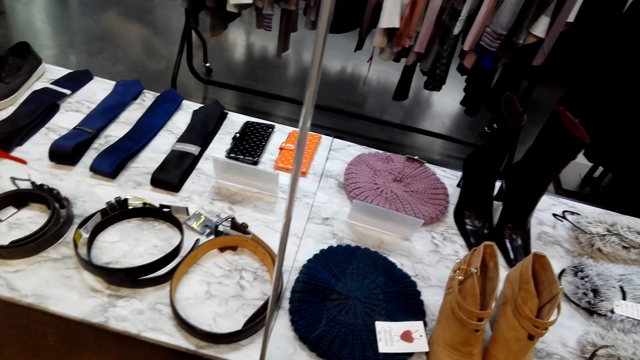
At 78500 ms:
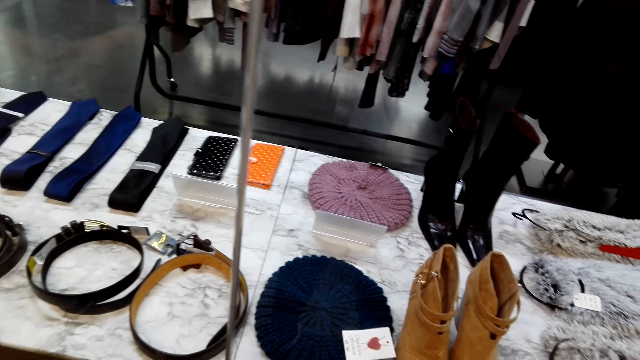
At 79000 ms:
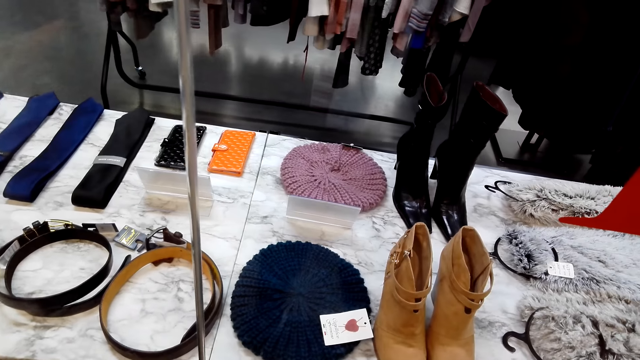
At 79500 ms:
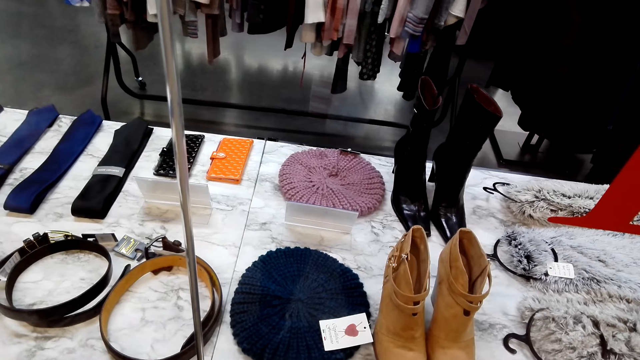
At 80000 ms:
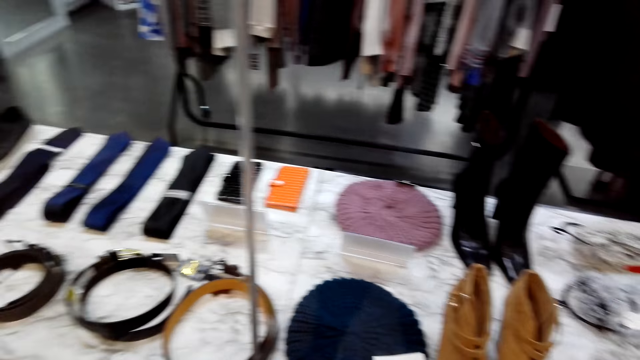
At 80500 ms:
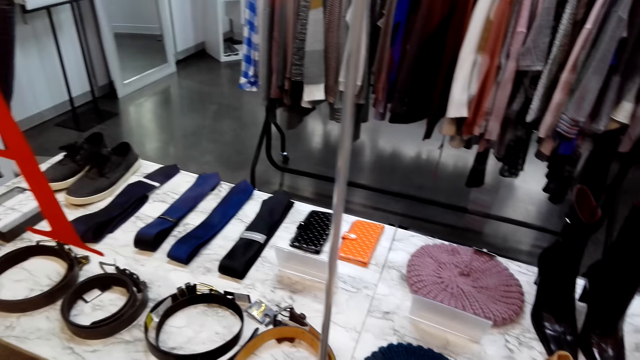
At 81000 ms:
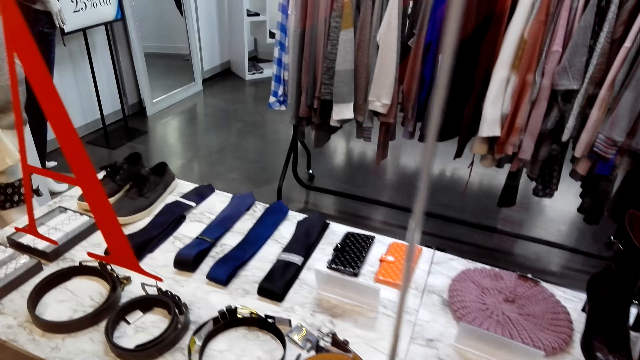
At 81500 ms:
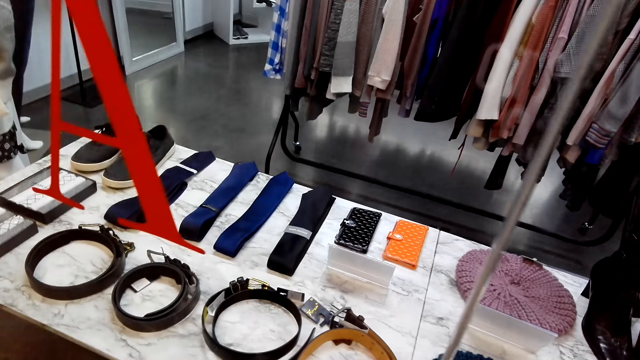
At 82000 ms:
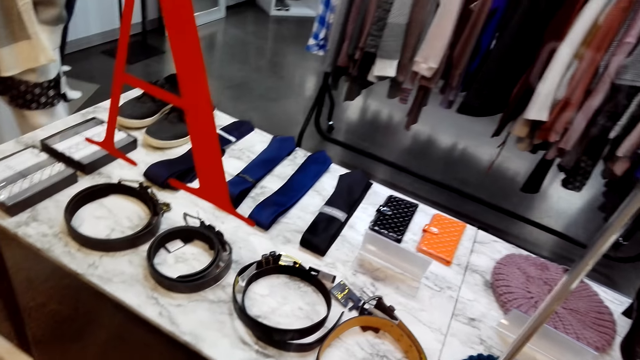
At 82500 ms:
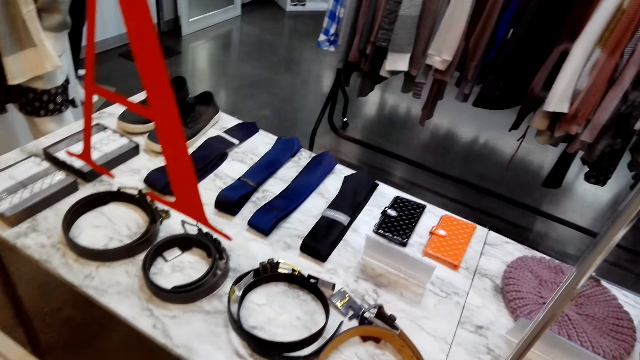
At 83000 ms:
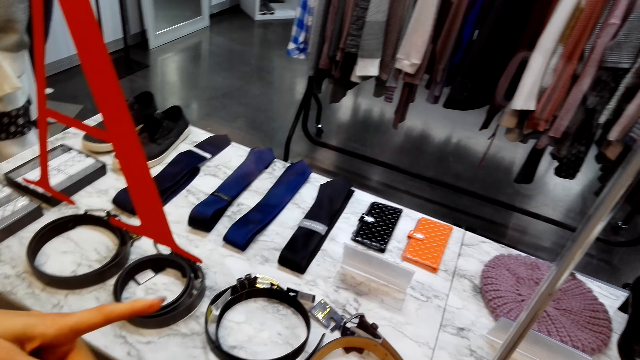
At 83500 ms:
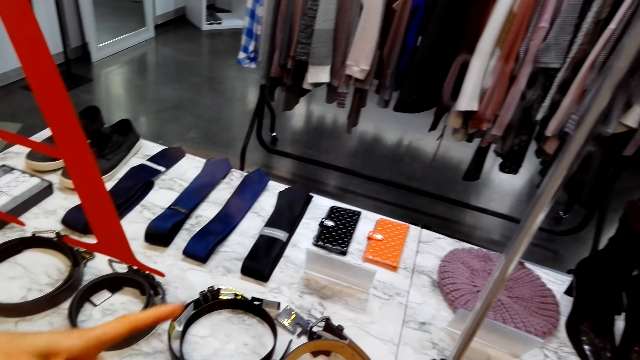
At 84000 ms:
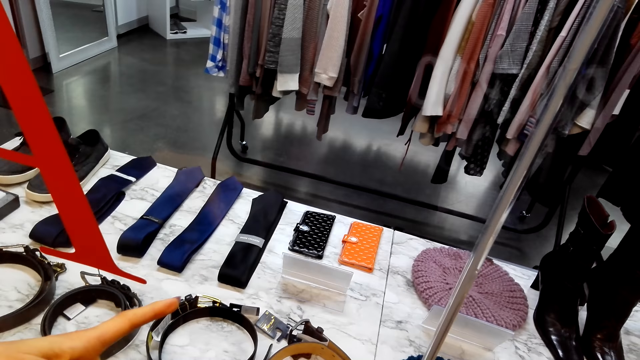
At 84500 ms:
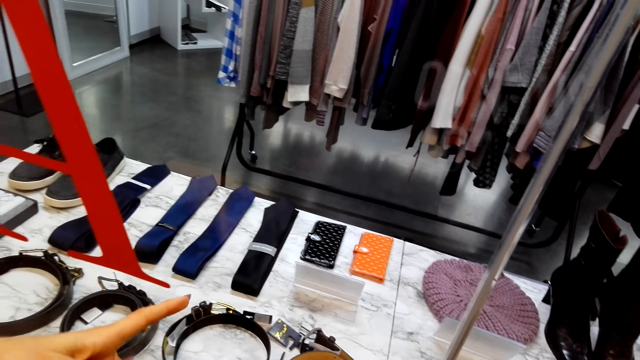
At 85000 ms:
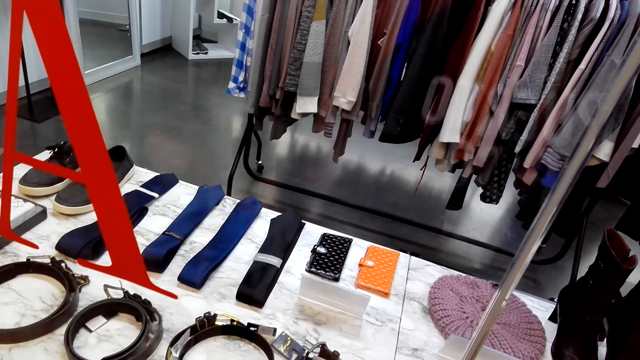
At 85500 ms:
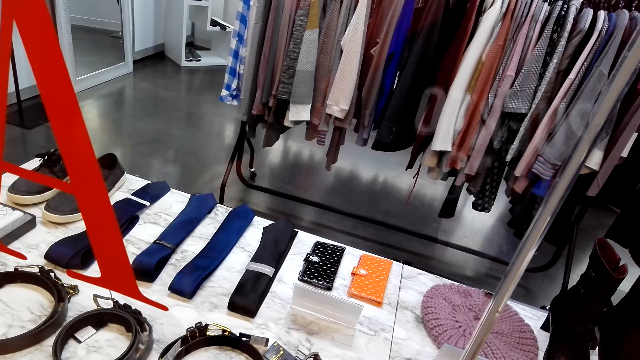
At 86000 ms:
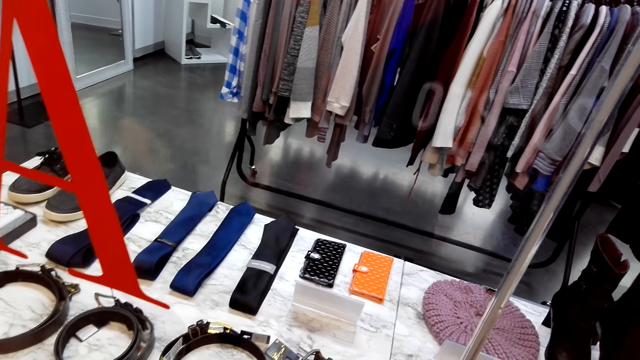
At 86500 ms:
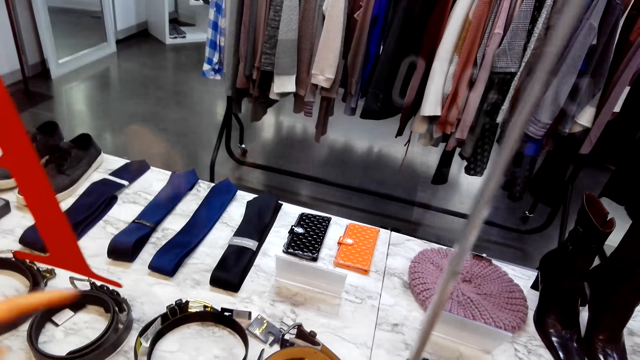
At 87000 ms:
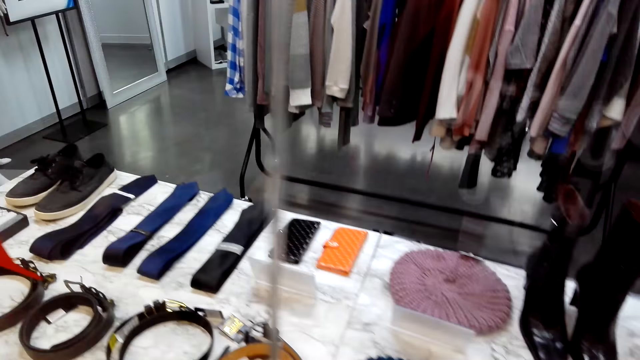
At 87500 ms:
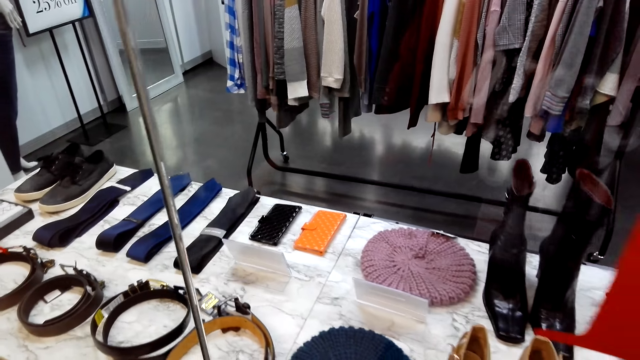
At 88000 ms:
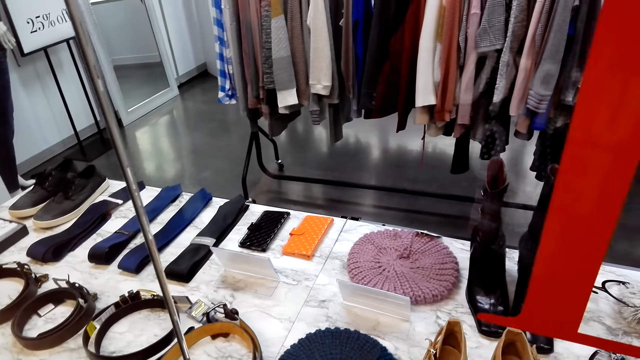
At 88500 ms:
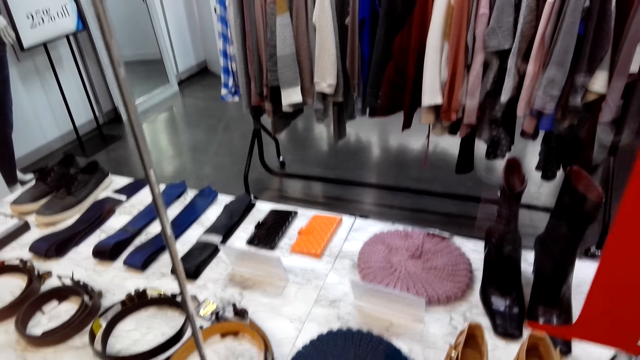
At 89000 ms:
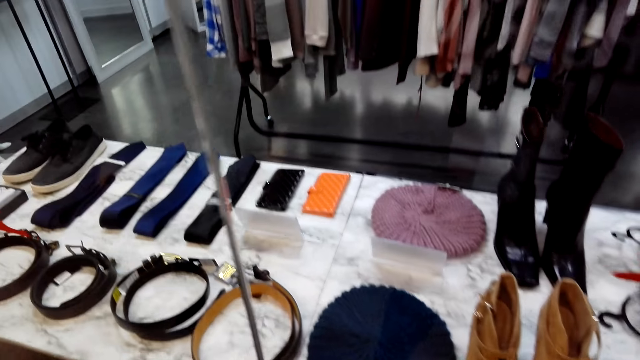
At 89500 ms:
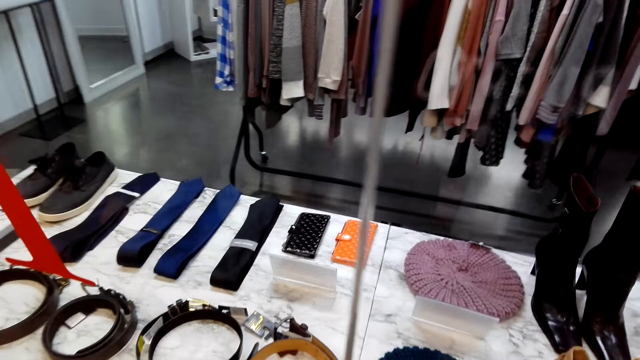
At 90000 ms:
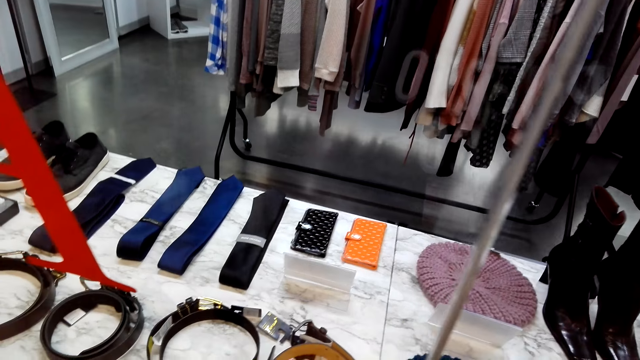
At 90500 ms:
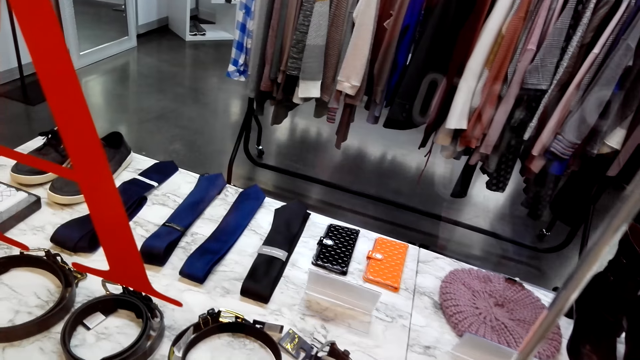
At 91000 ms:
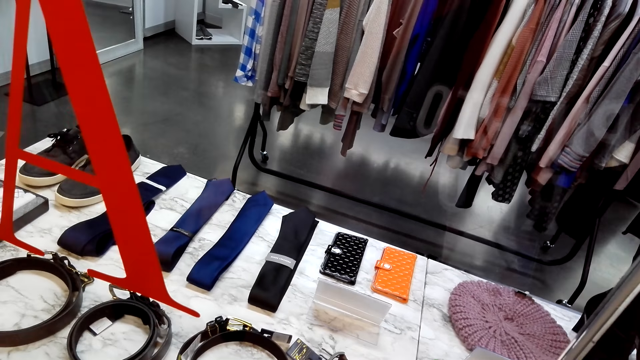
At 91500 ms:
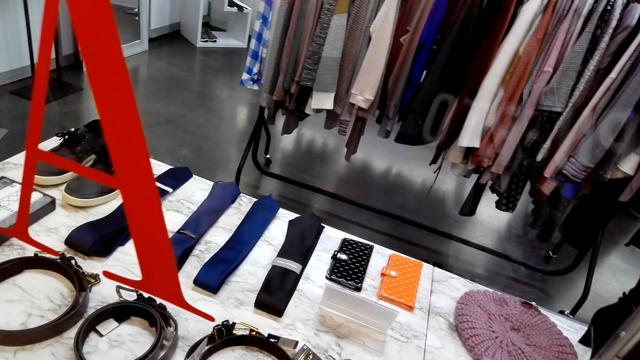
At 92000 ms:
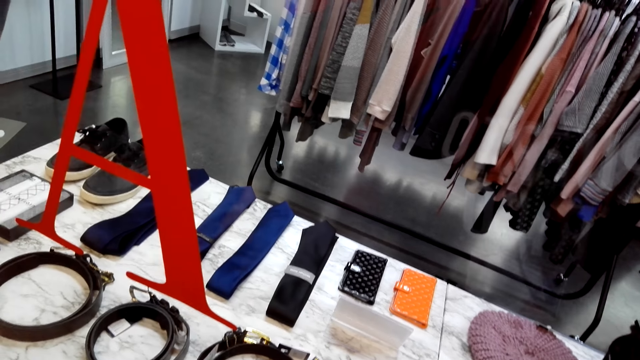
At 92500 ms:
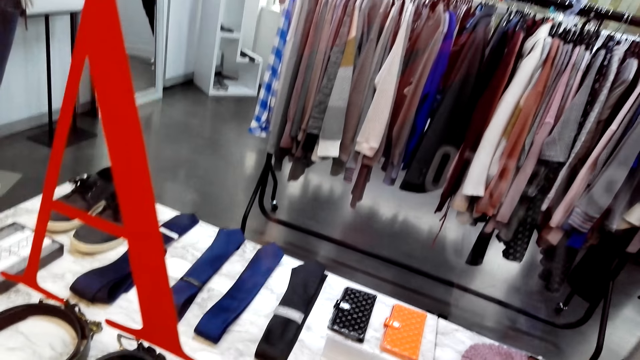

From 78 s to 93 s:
The camera wearer points in the room. A woman points at the display. The camera wearer stands in the room.

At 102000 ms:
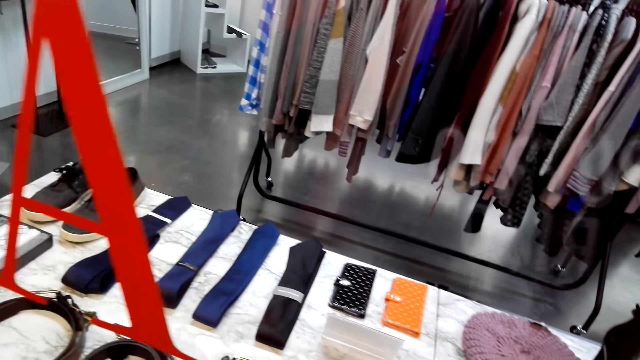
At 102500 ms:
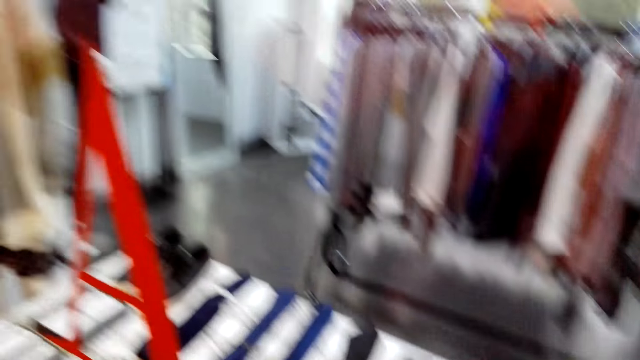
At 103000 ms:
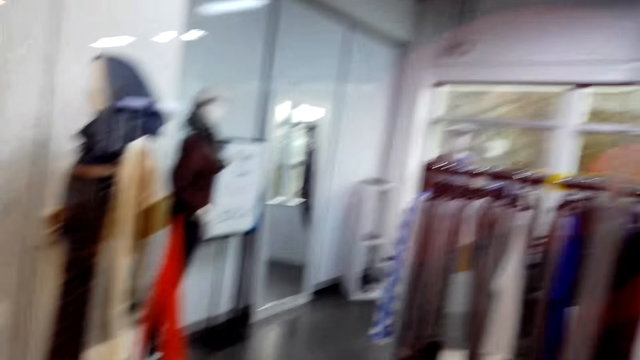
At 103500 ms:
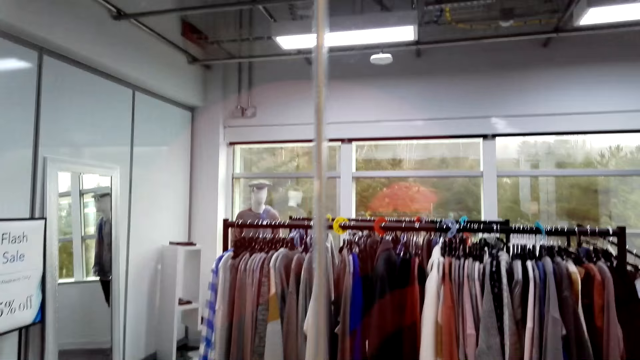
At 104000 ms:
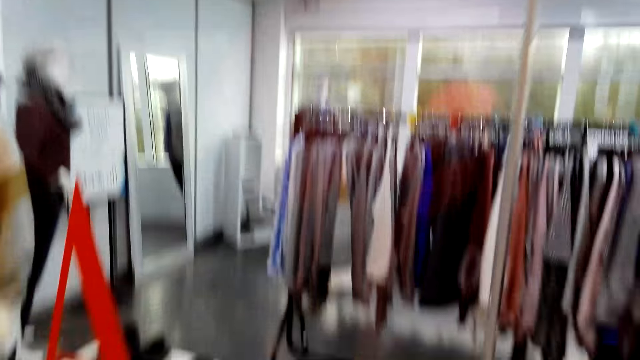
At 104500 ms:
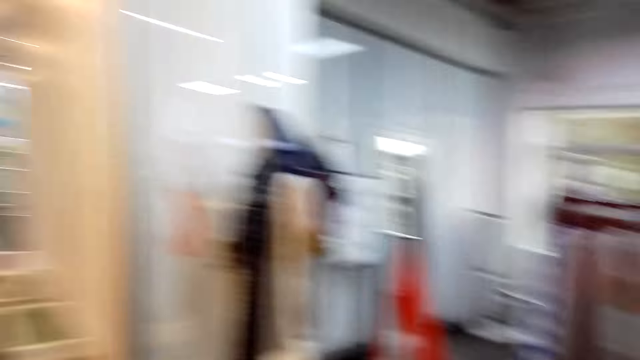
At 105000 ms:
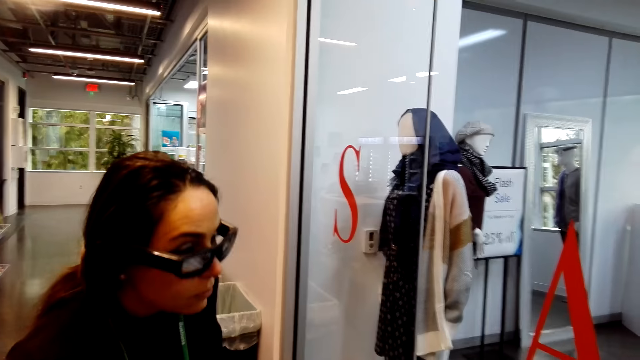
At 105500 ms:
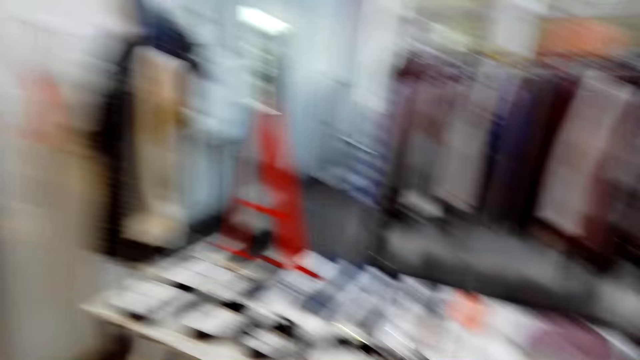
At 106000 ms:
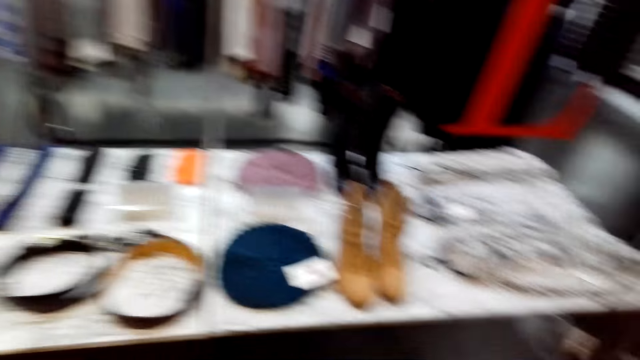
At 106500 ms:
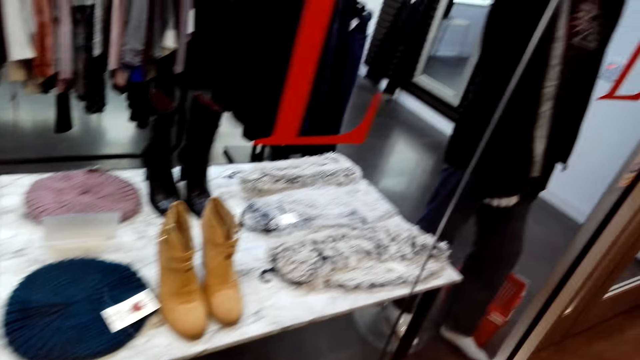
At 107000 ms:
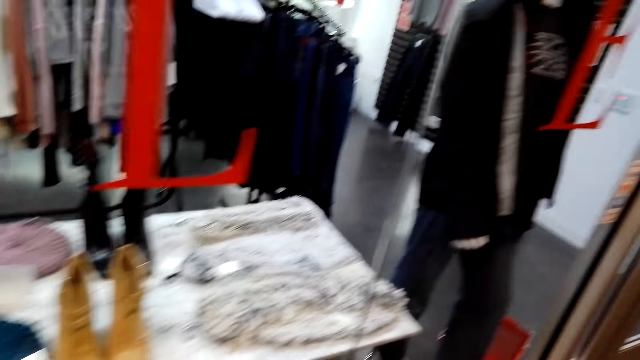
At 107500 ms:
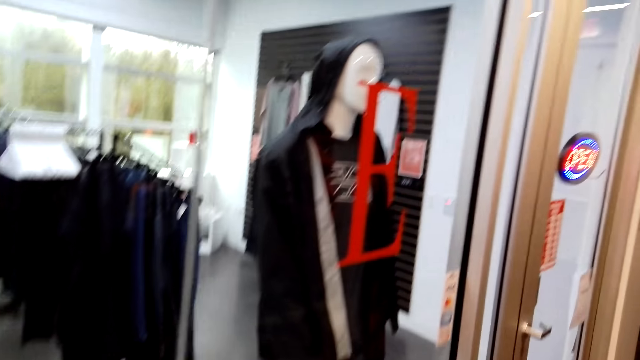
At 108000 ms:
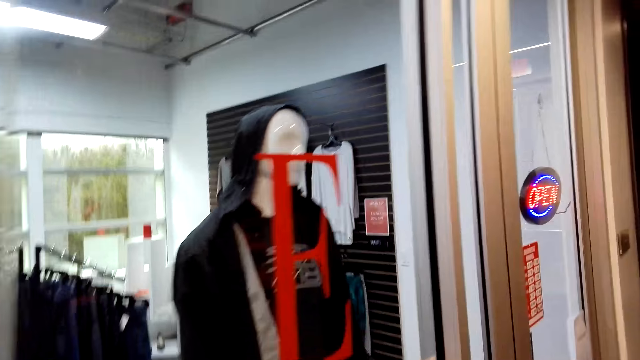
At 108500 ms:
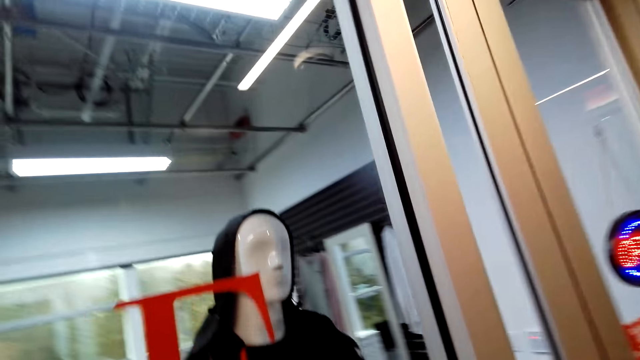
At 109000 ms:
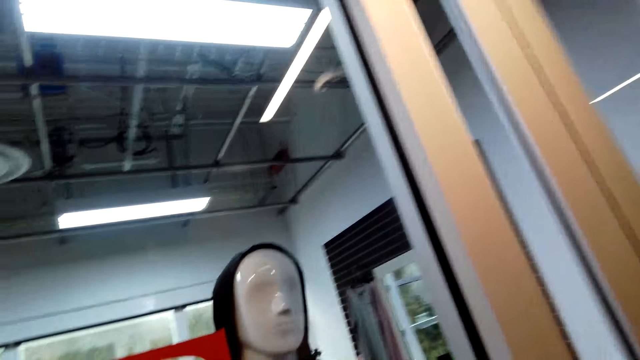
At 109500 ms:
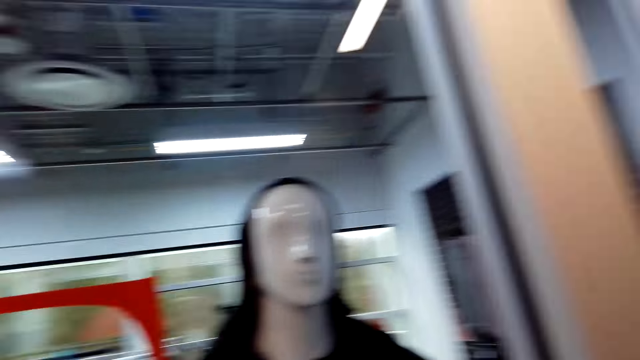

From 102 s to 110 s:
A lady stands in a room. The camera wearer looks at the lady. They look at the display. They stand in the room.
